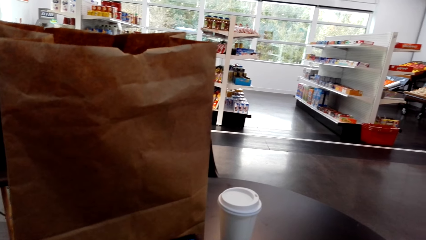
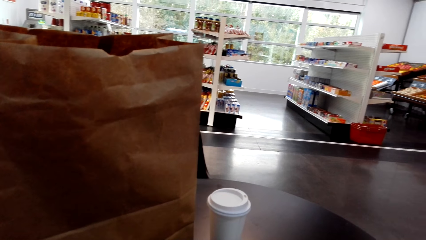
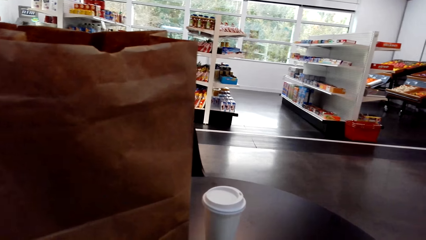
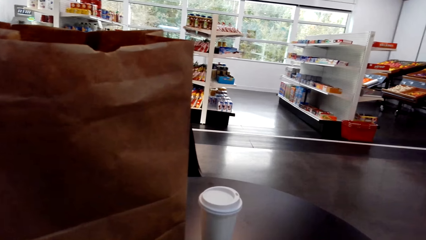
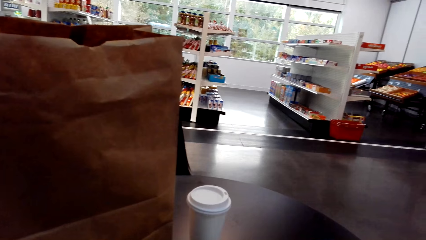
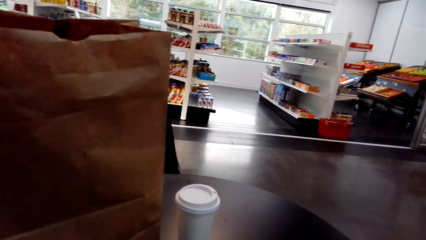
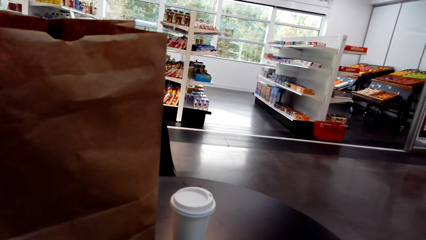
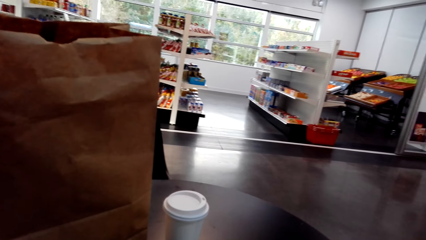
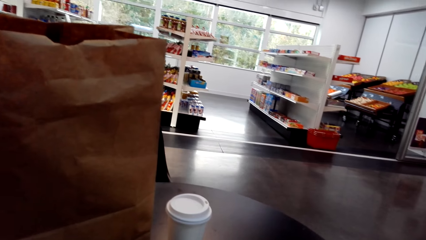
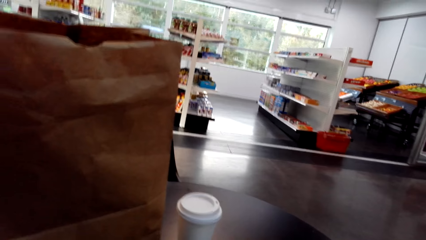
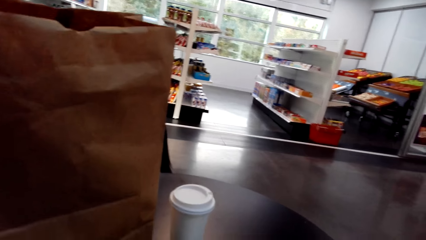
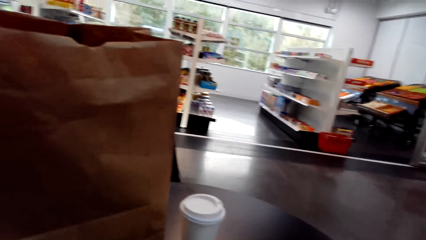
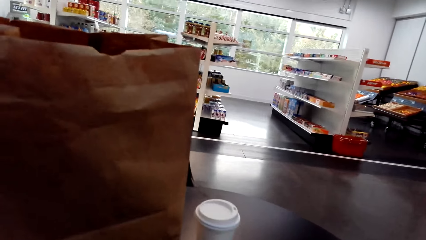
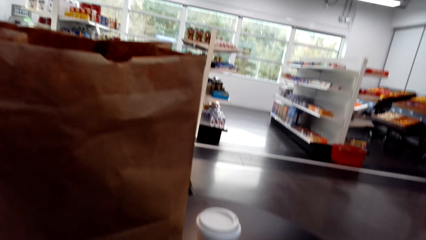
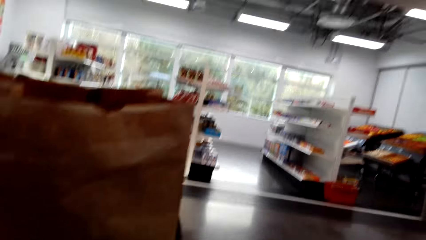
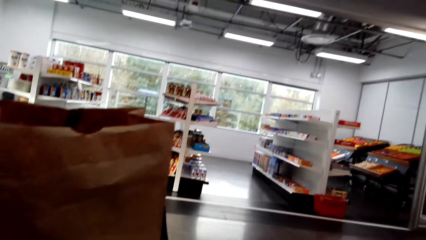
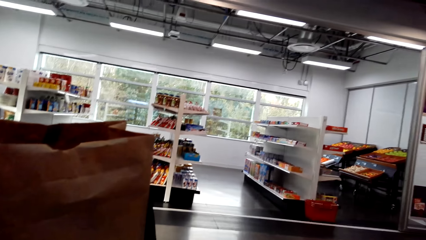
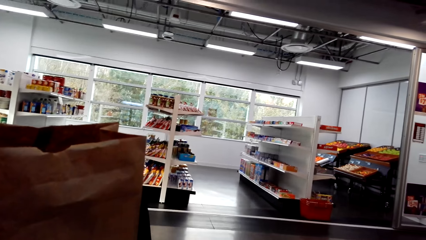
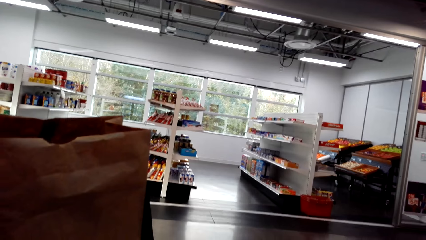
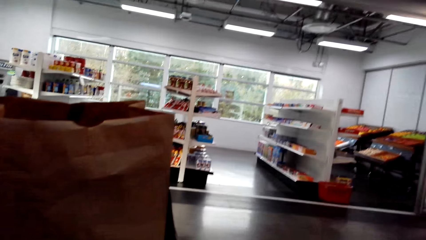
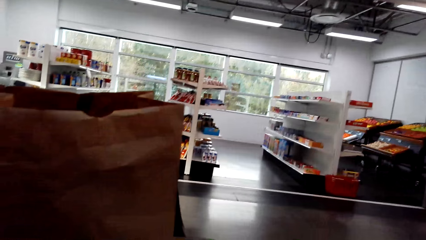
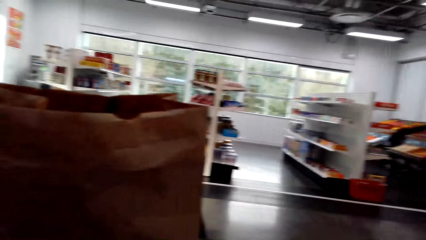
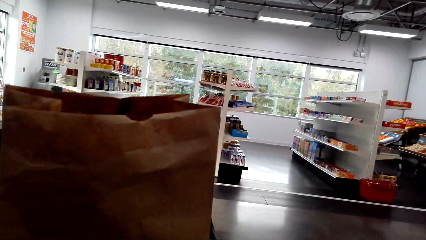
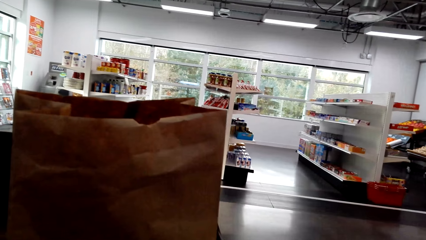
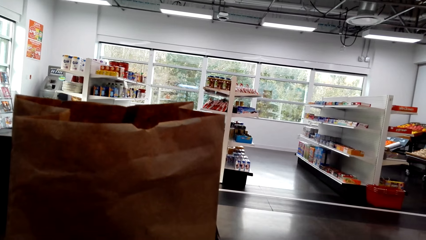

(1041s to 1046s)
The camera wearer operates the phone.

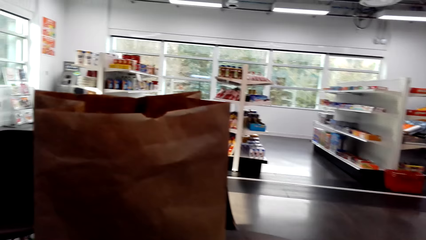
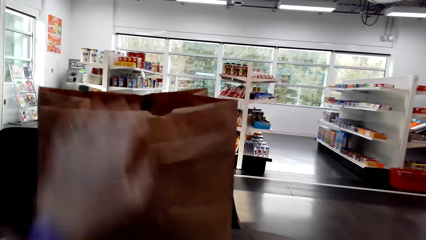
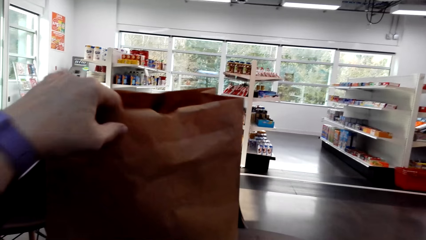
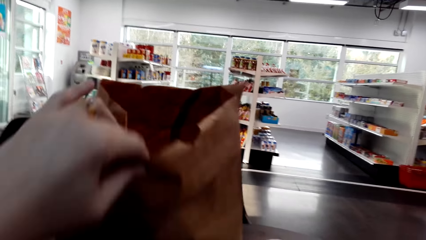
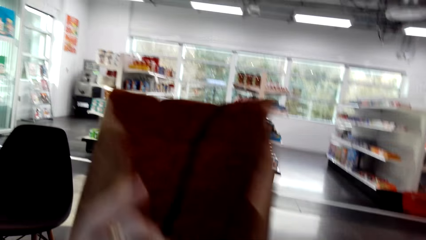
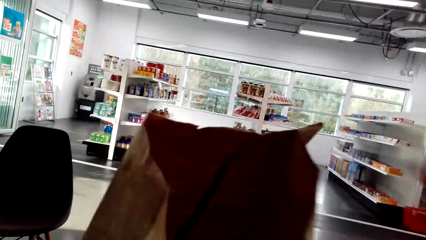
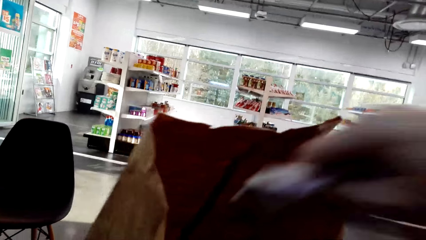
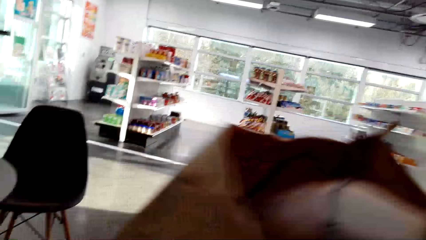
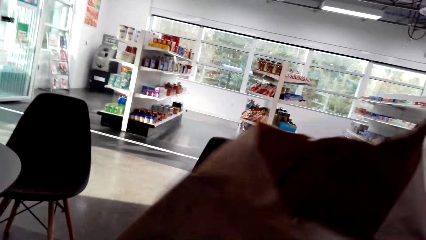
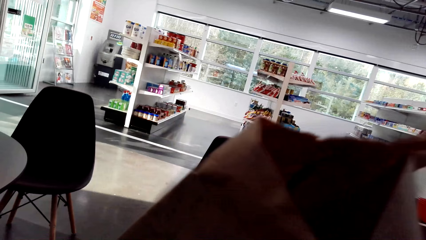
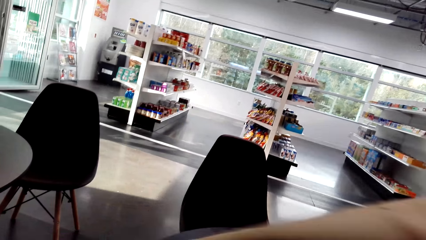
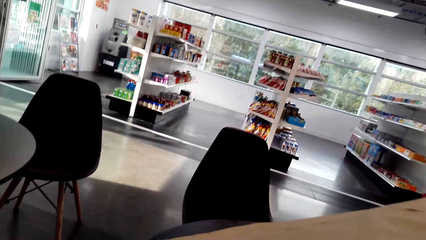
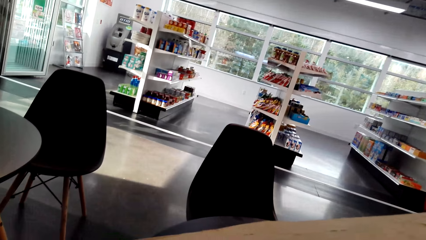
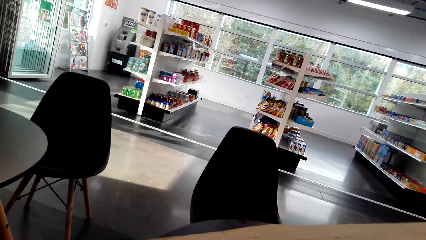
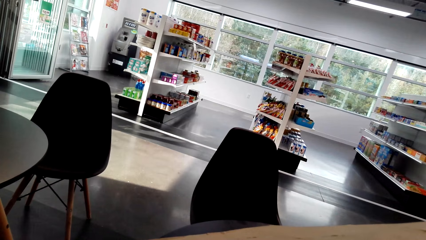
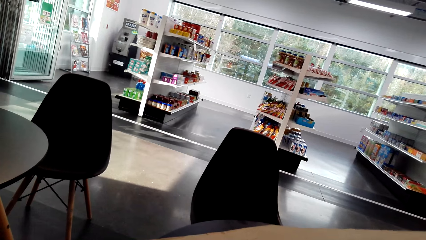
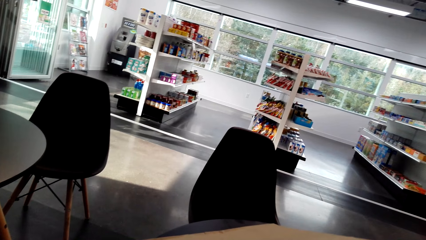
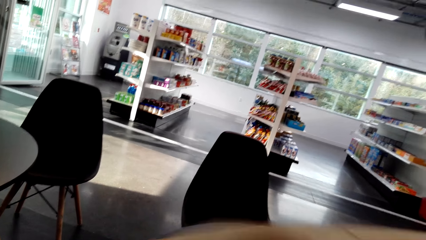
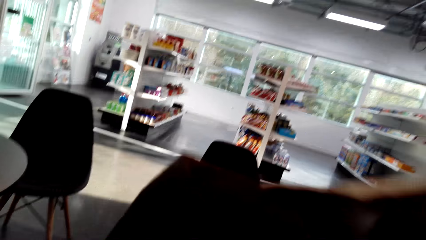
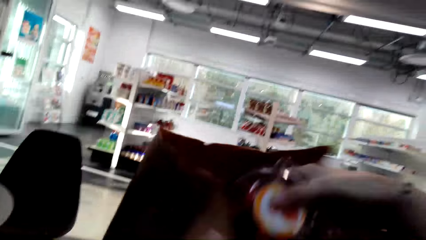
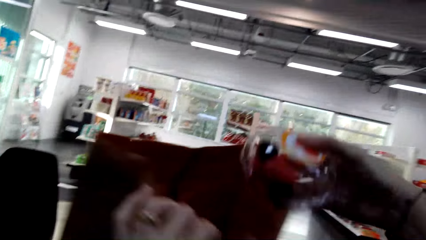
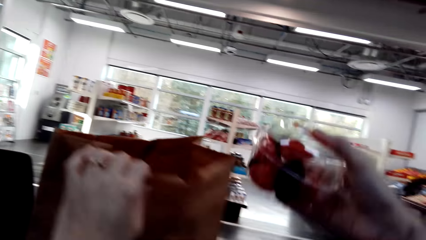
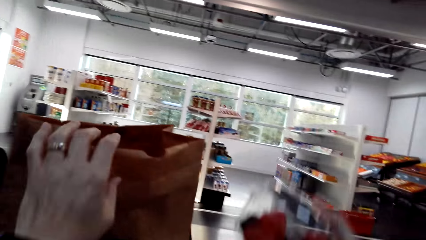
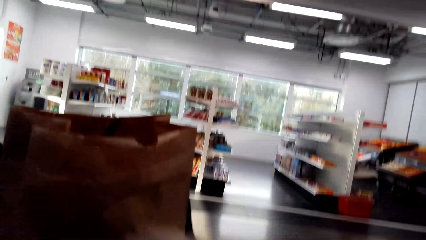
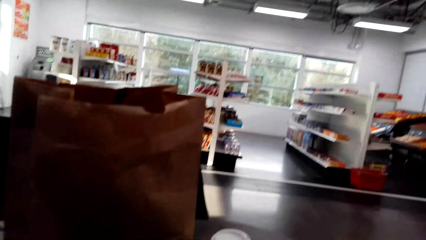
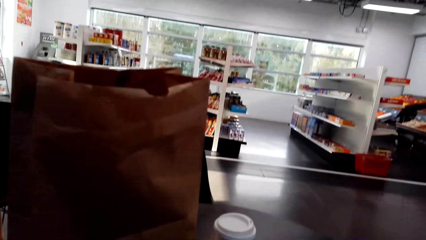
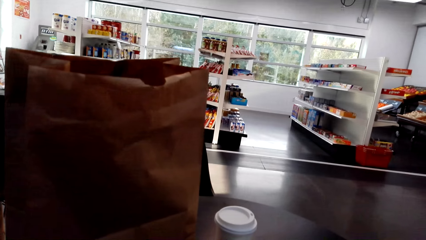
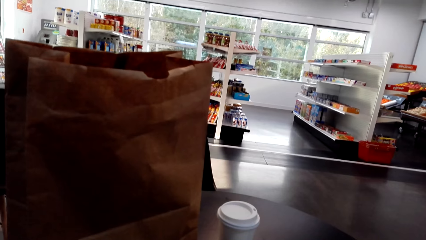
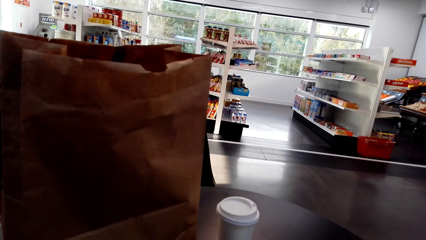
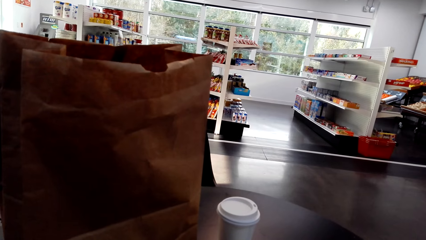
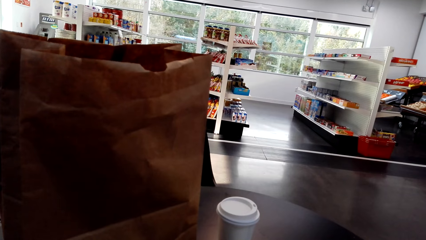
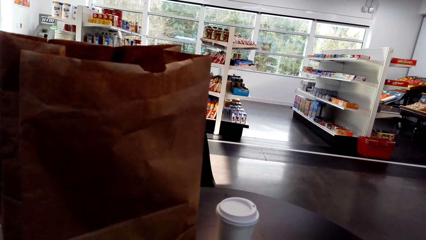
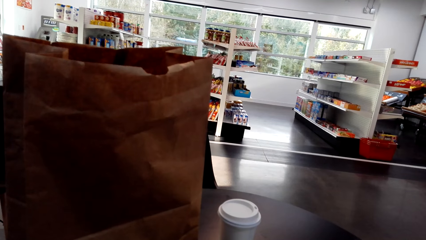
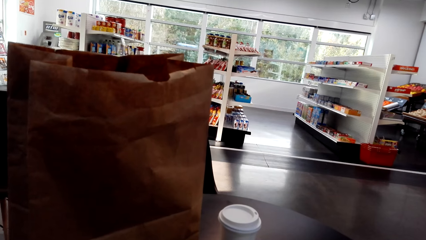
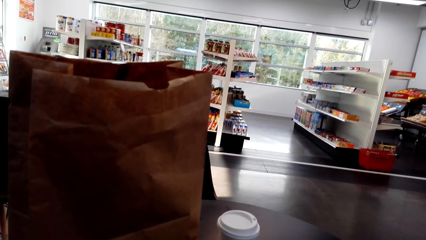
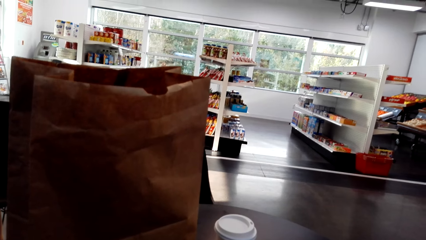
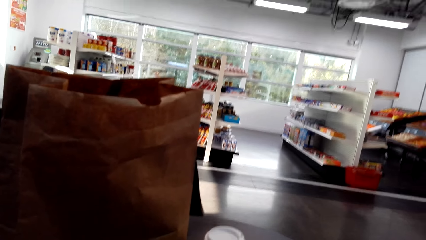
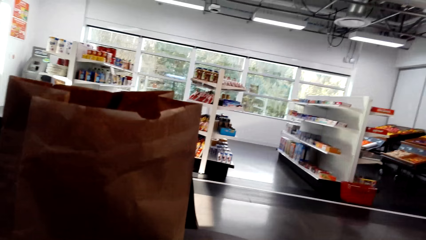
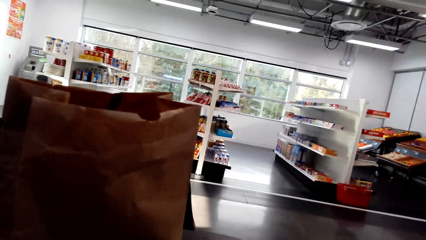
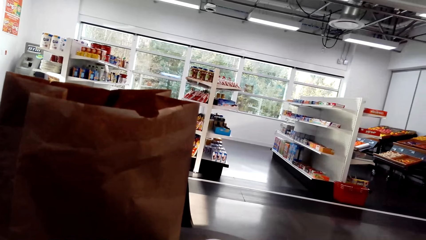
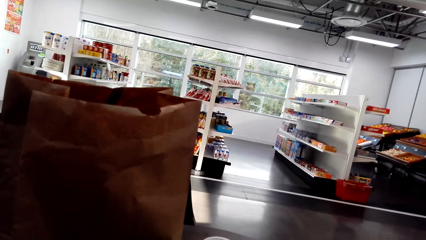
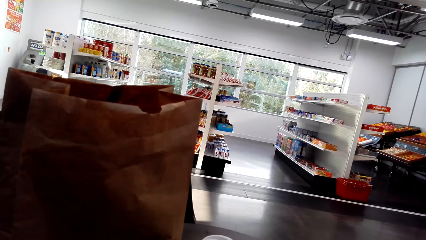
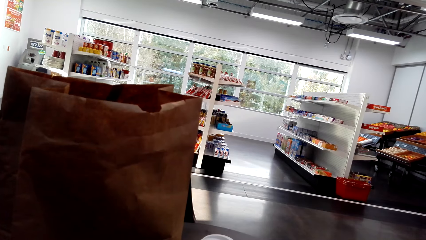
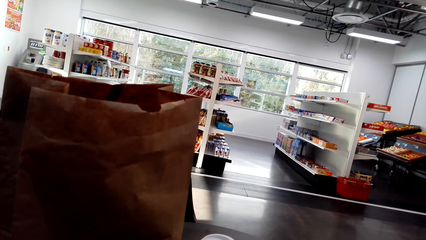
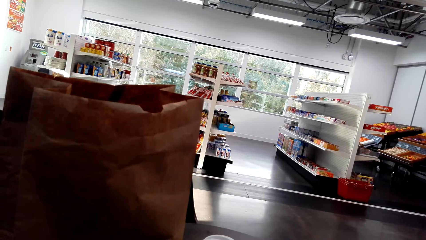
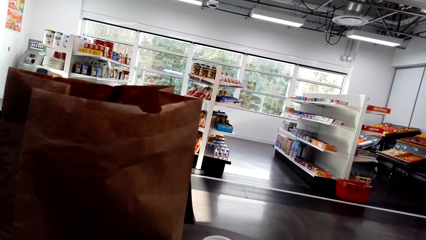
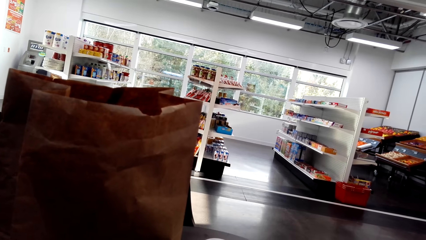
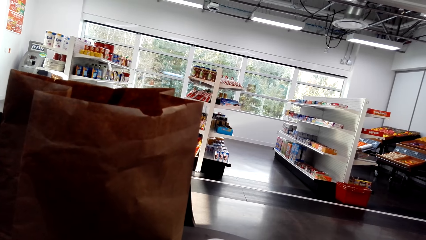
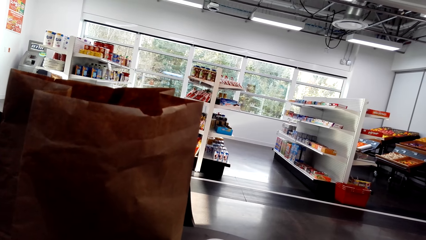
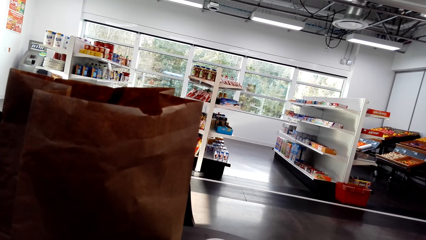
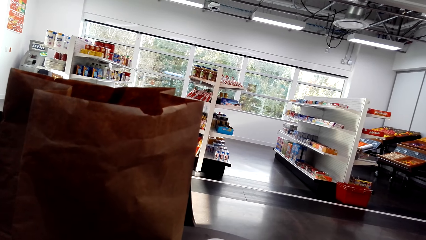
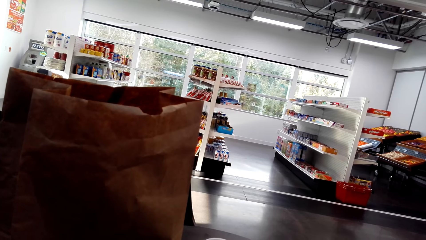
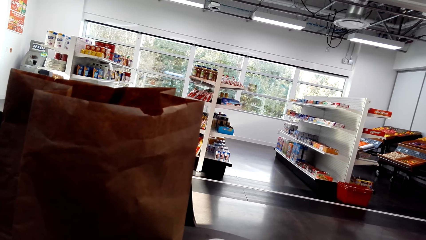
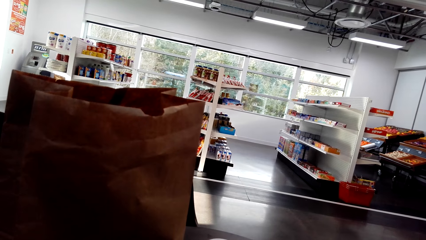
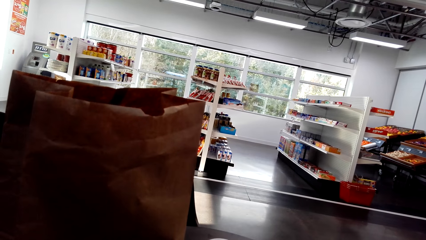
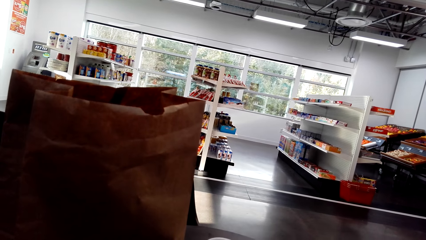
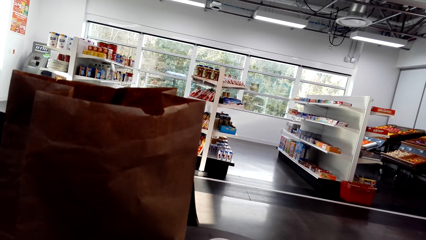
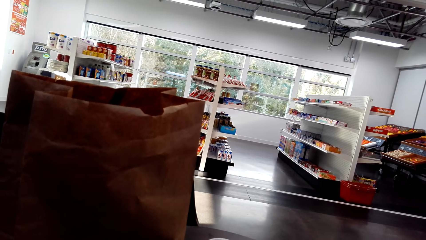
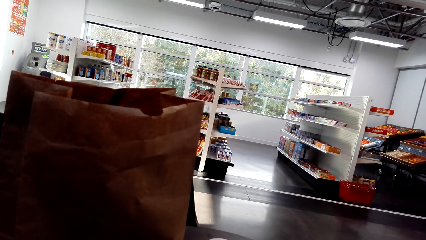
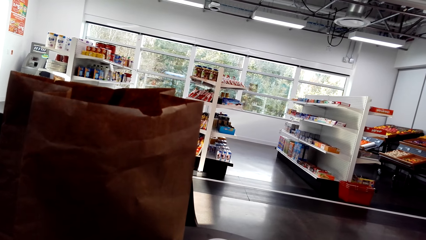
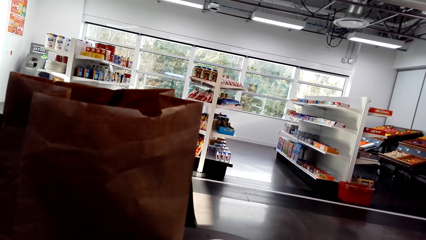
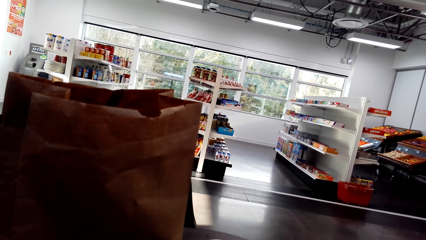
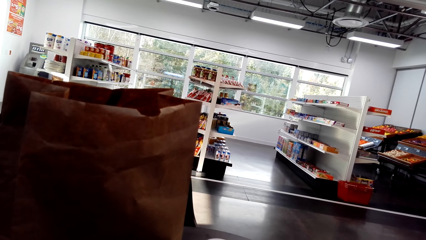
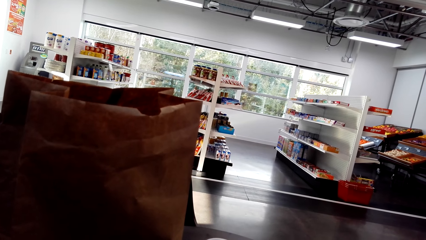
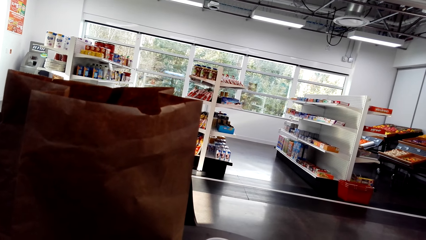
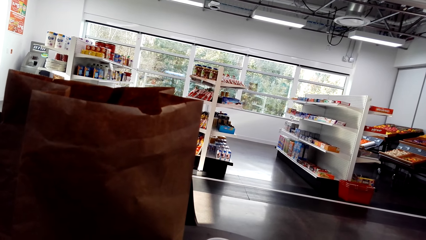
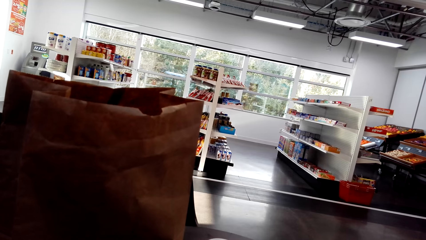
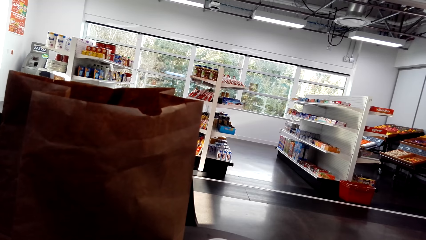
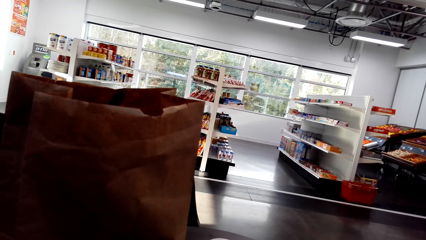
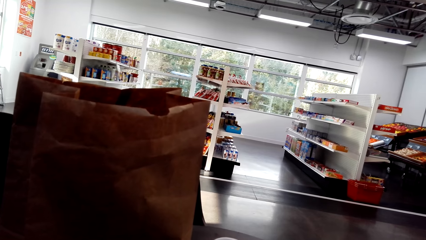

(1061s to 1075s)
The camera wearer puts something in the paper. They pick a strawberry pack from the shopping bag. They pick the fruits from the paper. They open the packet of fruits.
